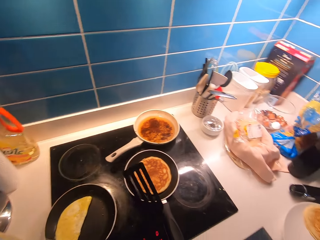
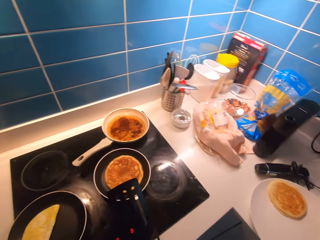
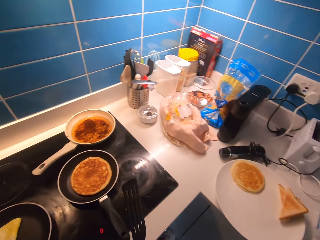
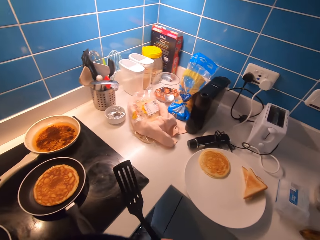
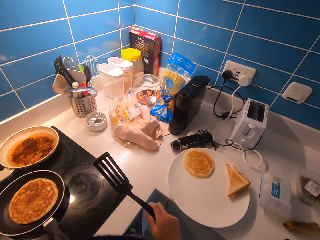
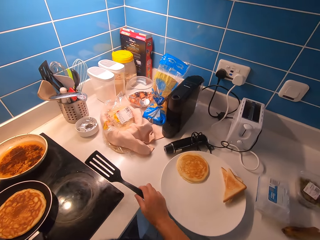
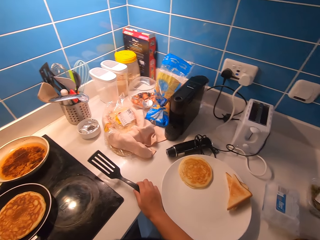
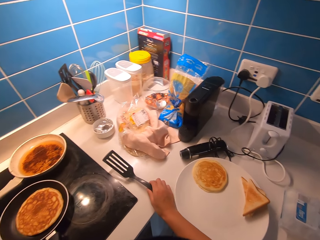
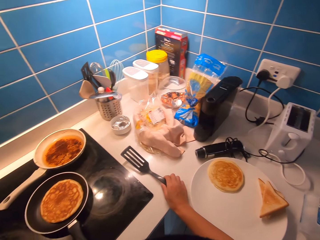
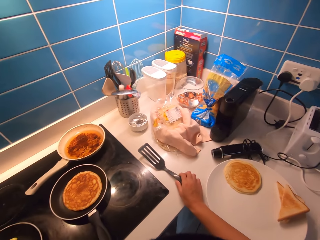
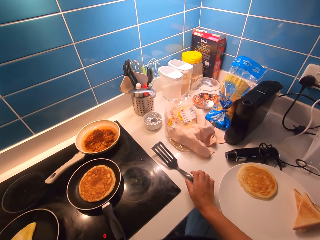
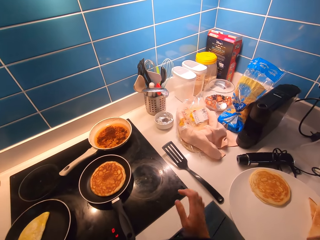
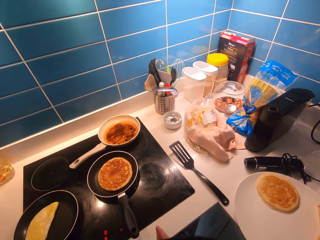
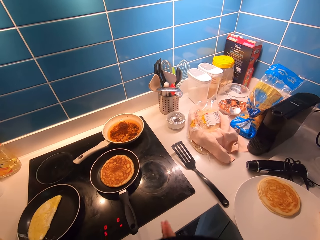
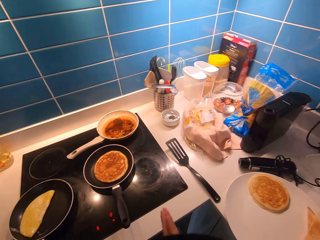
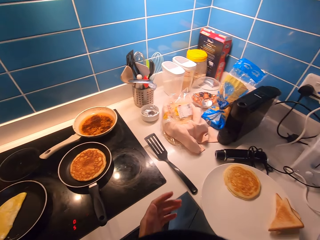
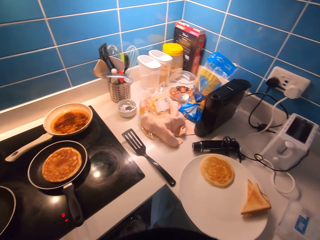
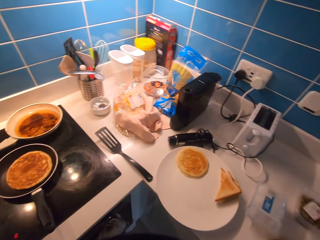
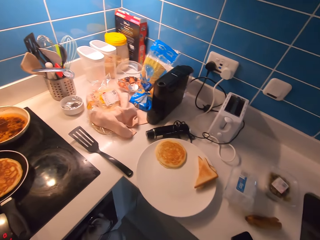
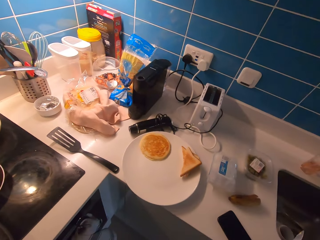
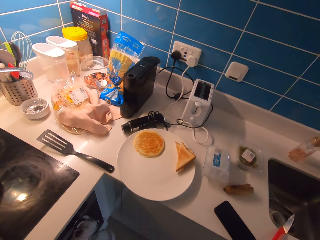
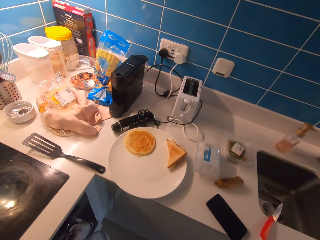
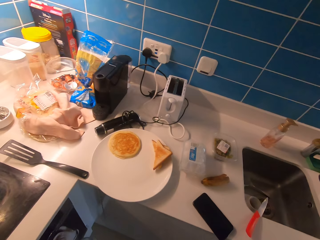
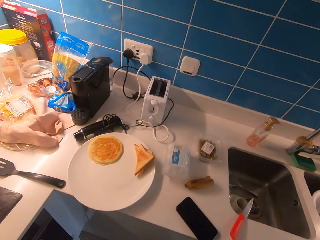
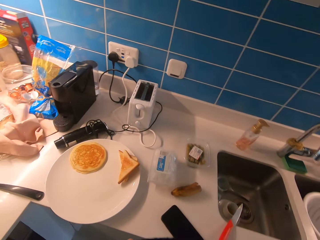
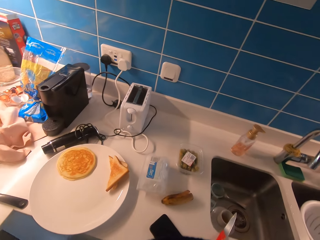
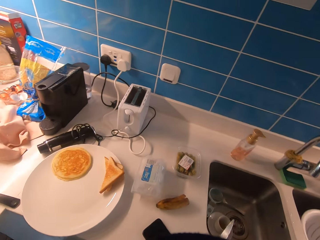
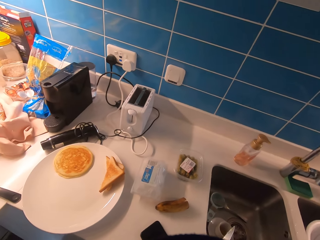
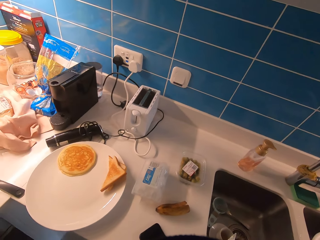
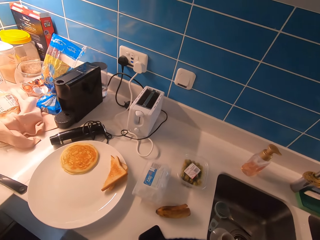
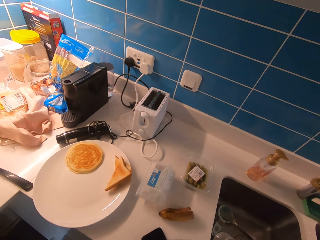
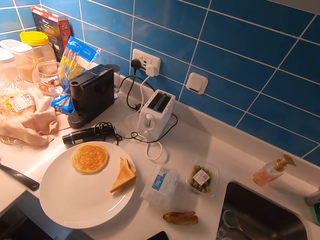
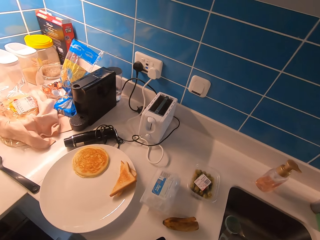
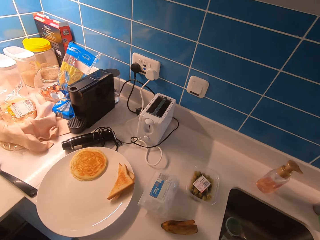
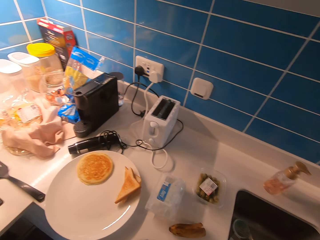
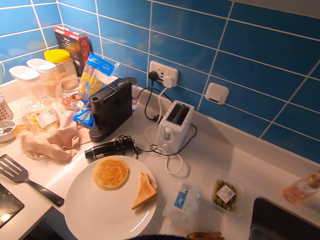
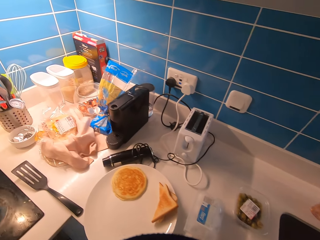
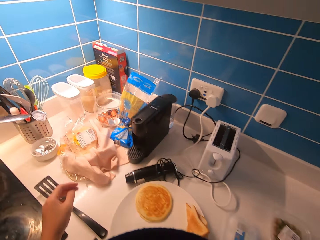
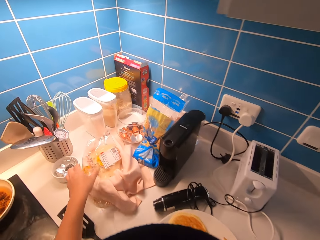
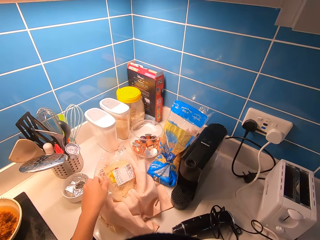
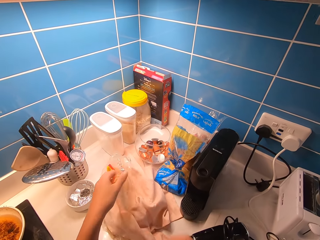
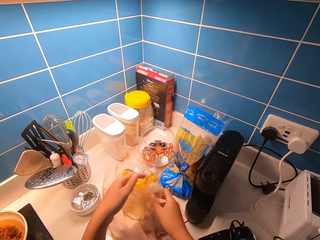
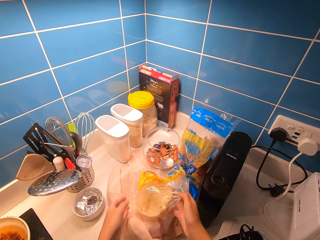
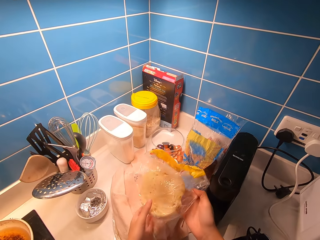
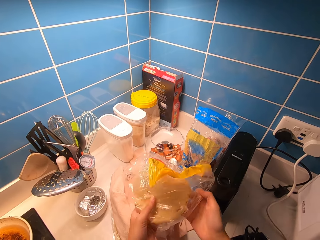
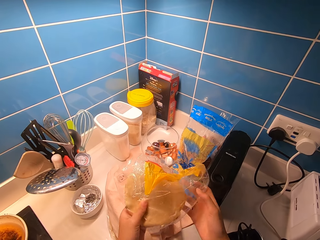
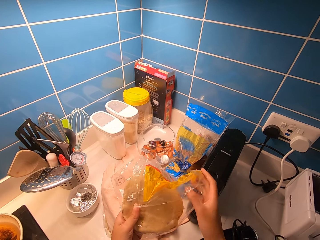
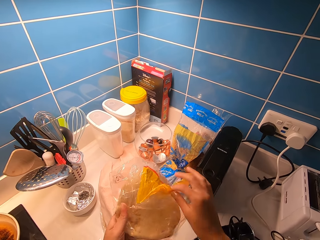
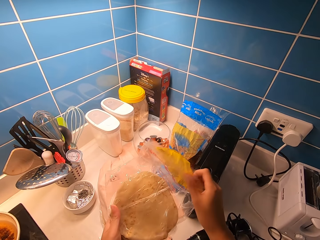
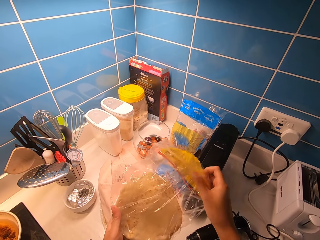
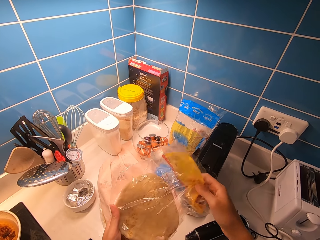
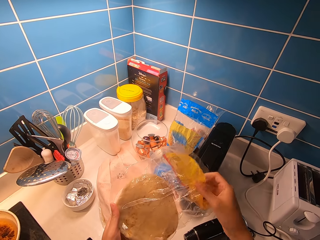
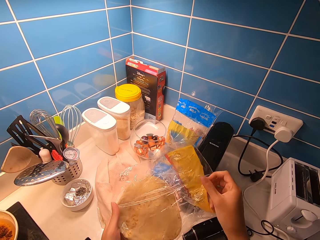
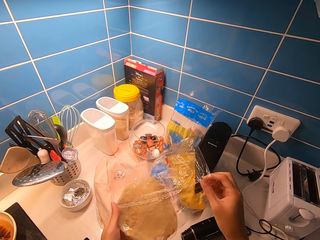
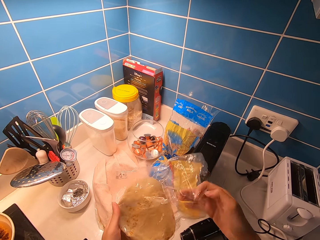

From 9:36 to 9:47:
The camera wearer drops the spatula on the kitchen countertop. They rub the hands. They walk in the kitchen. They pick up a nylon bag of pita.

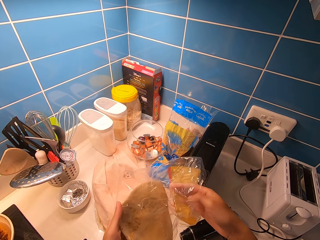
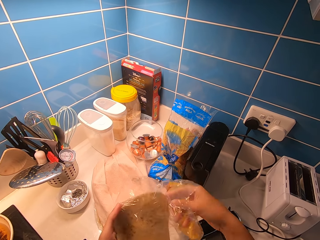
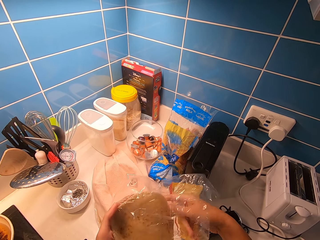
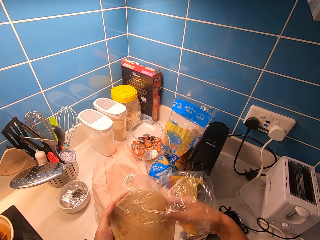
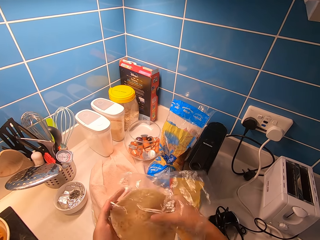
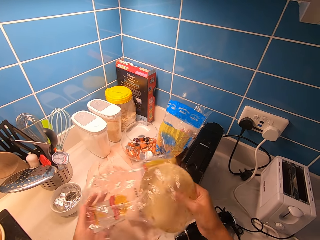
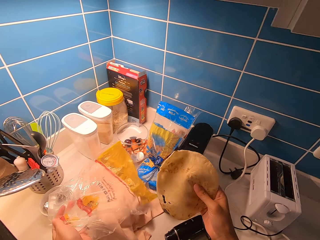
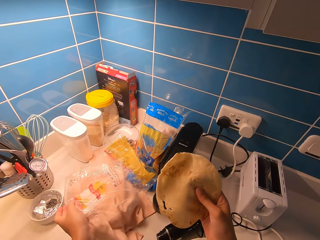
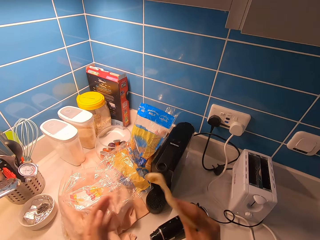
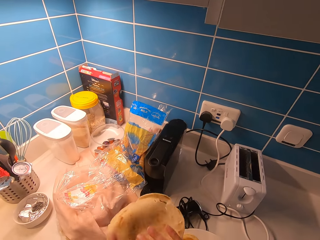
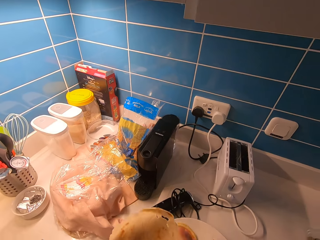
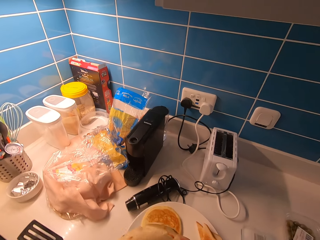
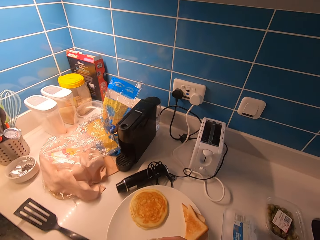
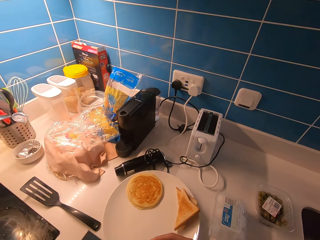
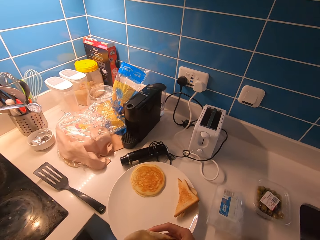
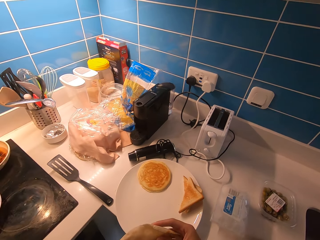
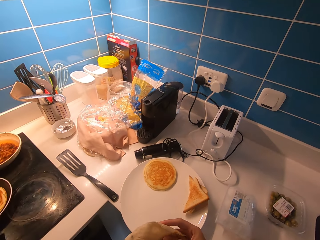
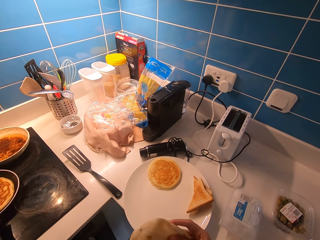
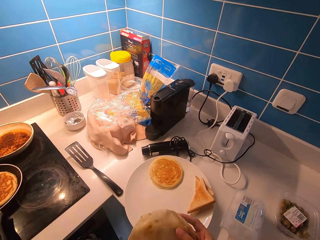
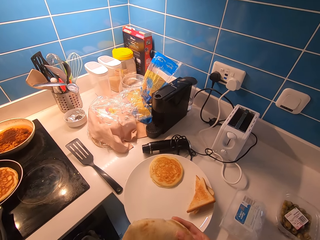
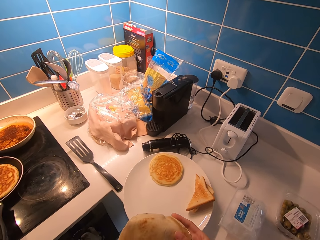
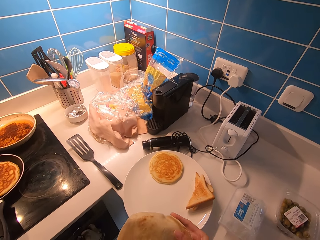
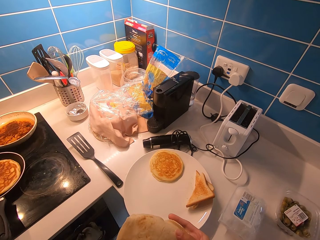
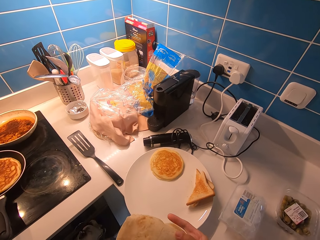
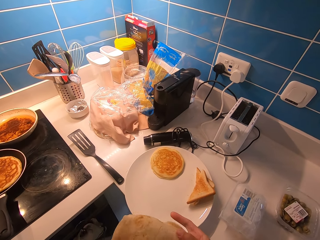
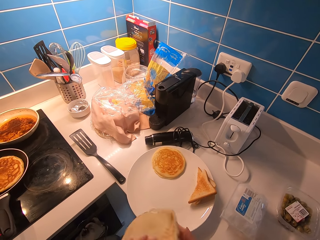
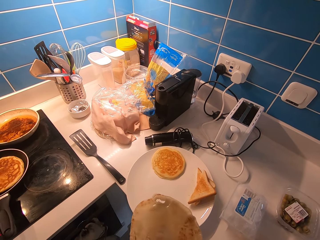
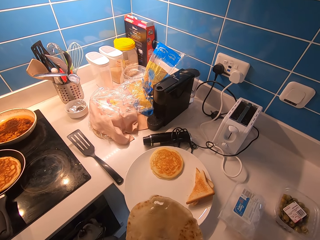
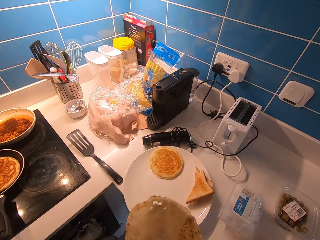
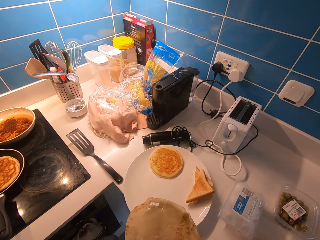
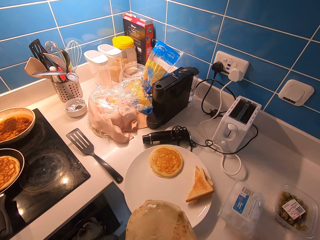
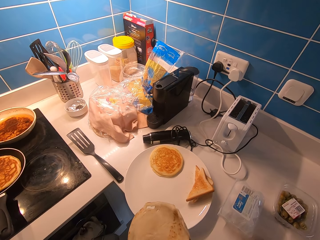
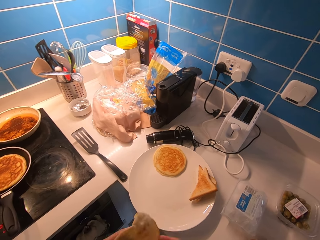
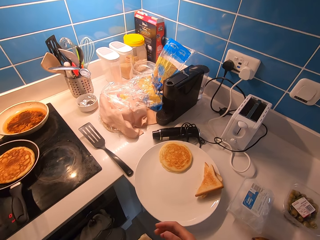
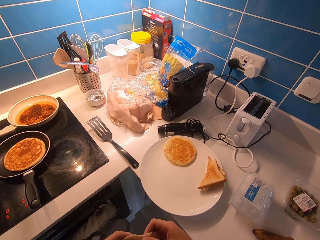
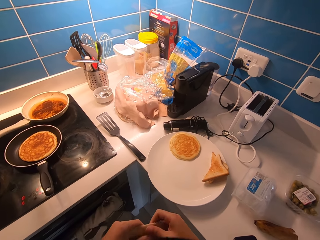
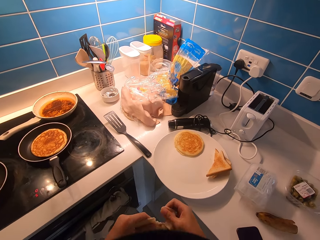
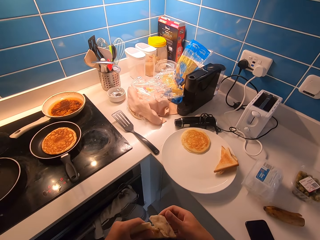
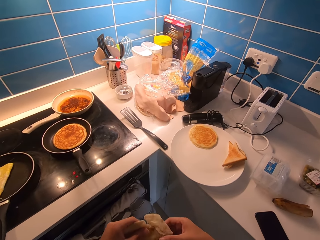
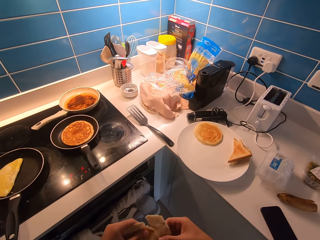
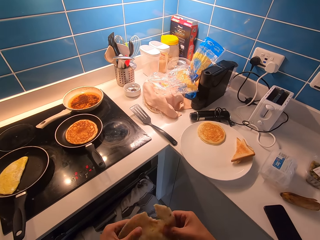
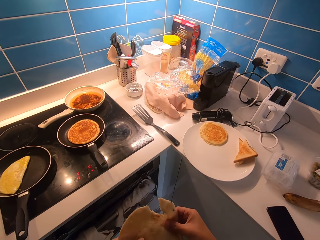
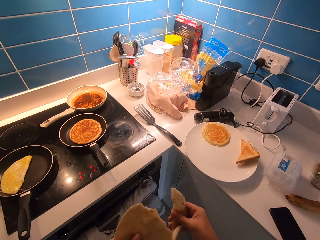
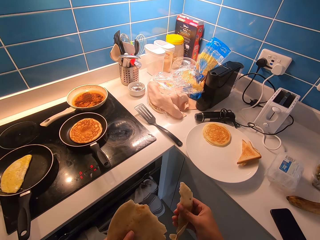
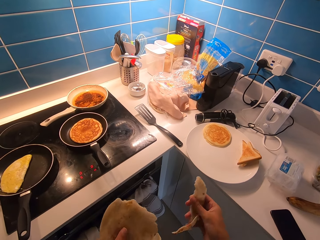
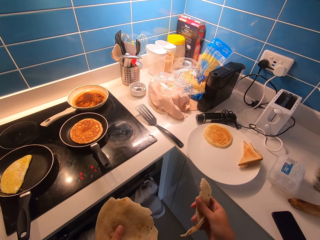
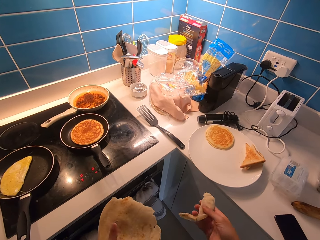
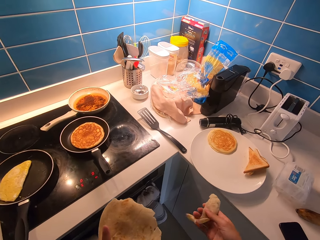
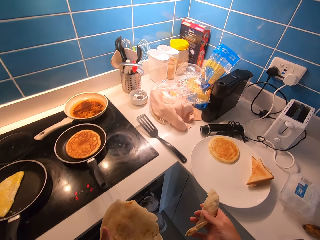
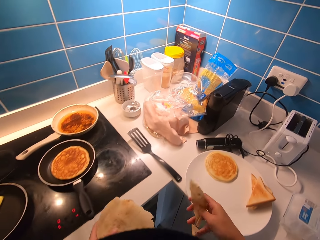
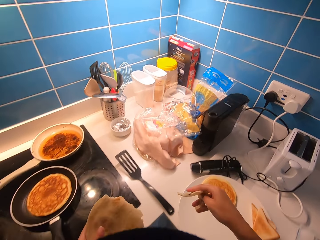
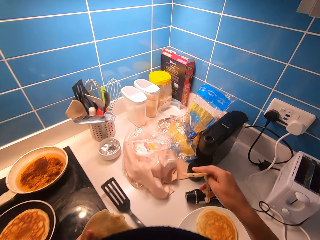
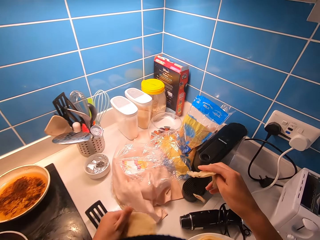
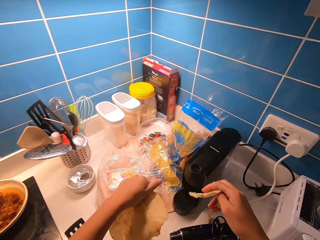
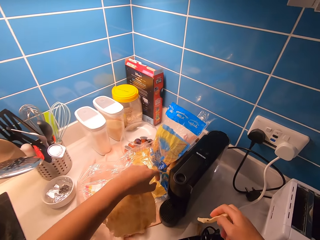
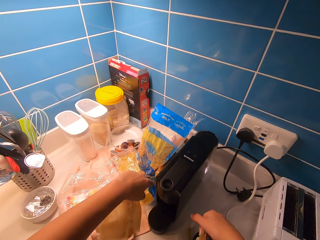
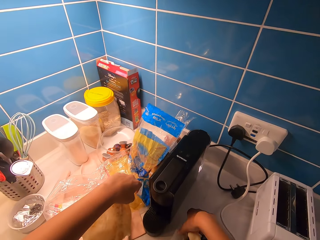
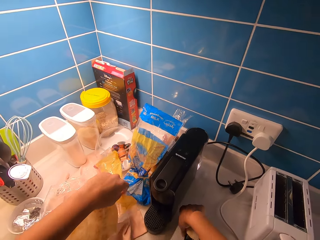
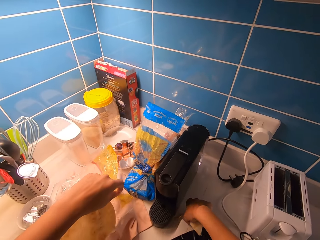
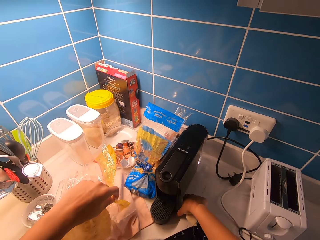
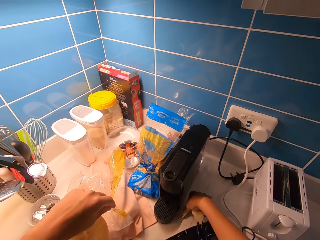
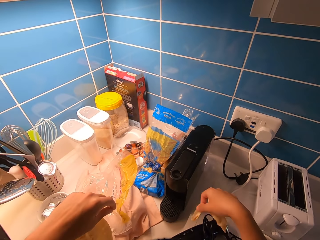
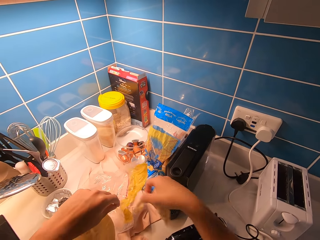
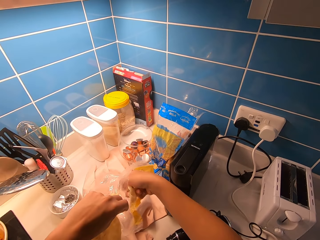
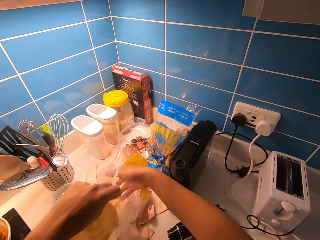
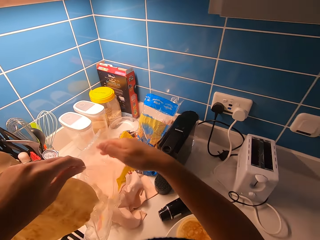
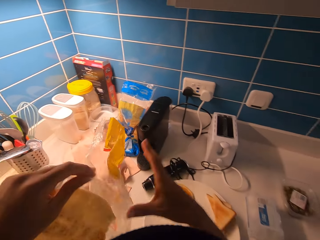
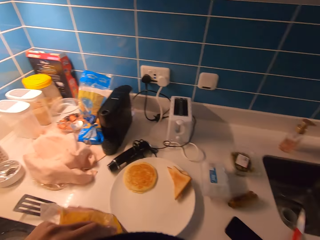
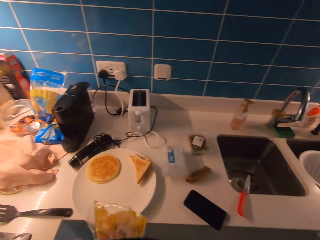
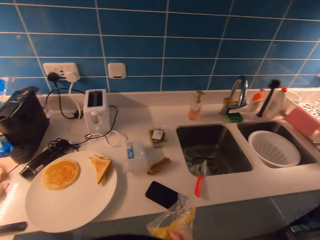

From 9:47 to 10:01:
The camera wearer pulls out the pita or chapati from the nylon bag. They drop the nylon bag on the kitchen countertop. They hold the chapati in hand. They break a piece from the pita. They pick up the nylon bag and a piece of pita from the slab. They put pieces of pita in the nylon bag.
